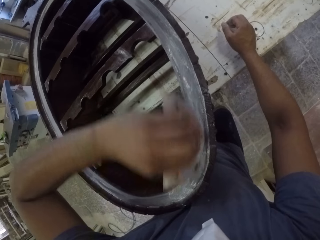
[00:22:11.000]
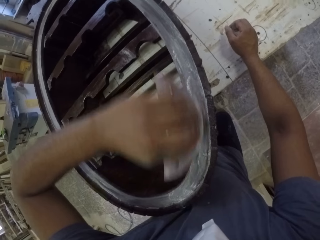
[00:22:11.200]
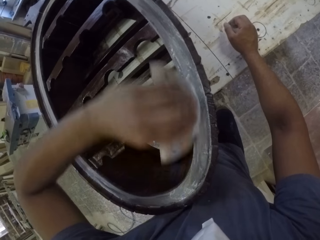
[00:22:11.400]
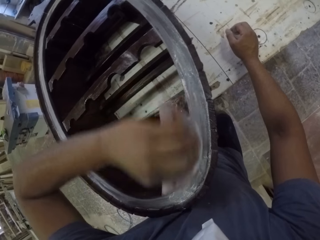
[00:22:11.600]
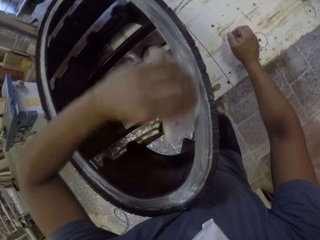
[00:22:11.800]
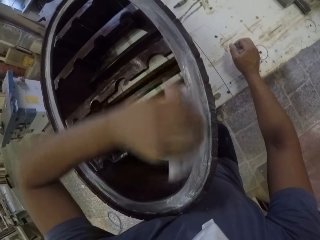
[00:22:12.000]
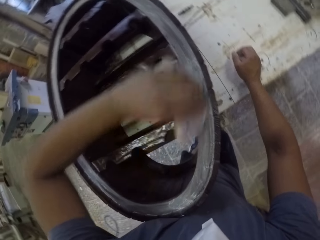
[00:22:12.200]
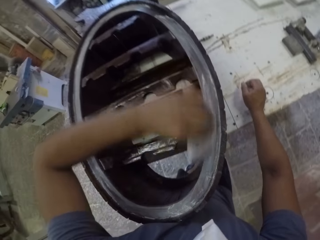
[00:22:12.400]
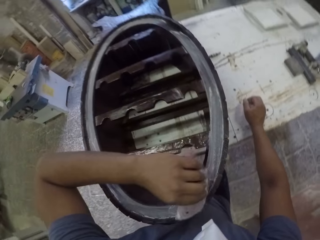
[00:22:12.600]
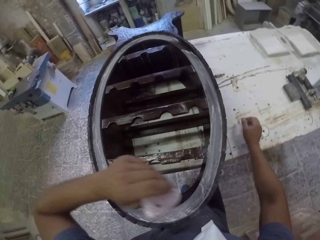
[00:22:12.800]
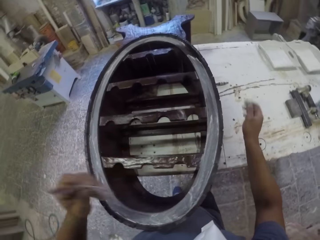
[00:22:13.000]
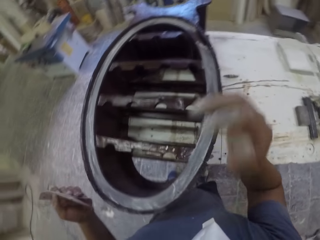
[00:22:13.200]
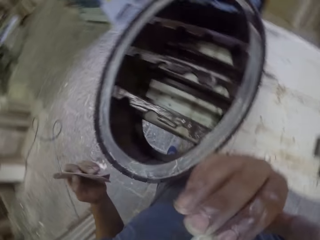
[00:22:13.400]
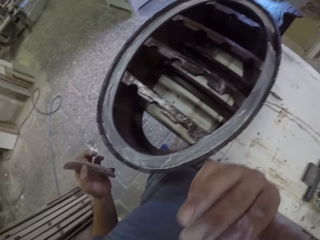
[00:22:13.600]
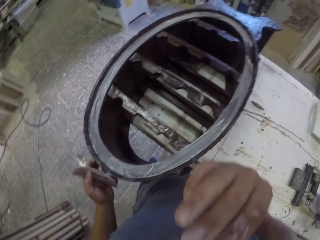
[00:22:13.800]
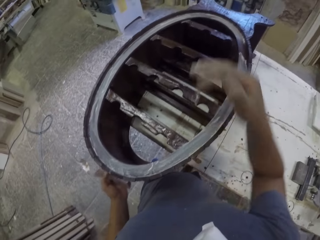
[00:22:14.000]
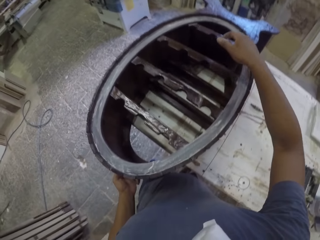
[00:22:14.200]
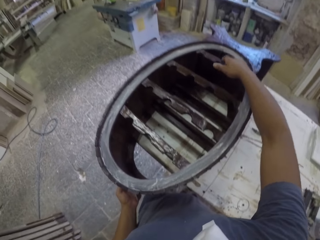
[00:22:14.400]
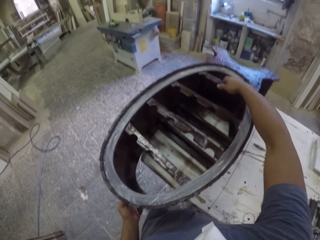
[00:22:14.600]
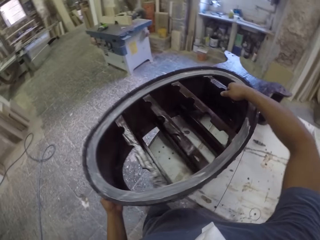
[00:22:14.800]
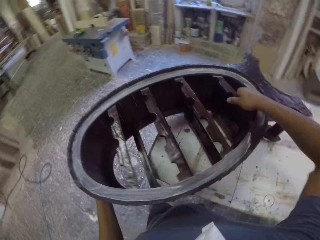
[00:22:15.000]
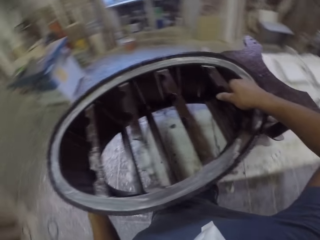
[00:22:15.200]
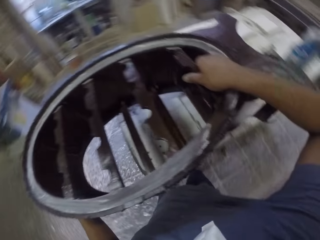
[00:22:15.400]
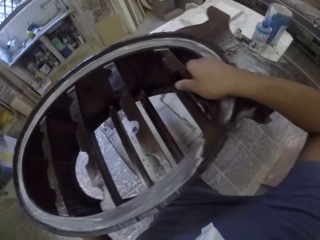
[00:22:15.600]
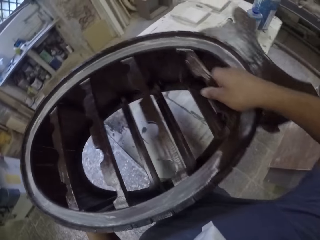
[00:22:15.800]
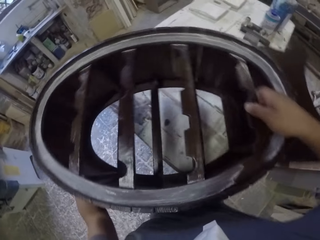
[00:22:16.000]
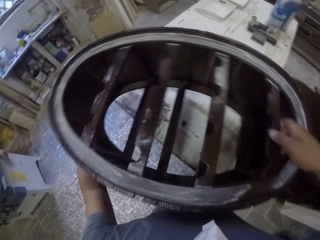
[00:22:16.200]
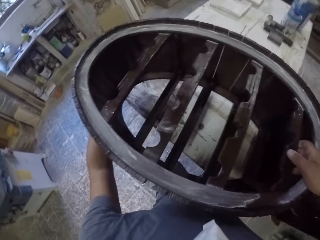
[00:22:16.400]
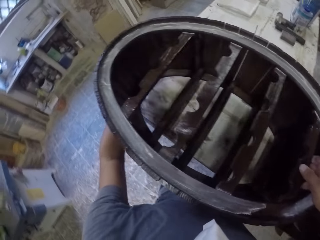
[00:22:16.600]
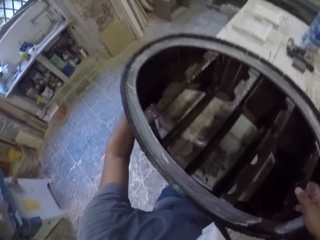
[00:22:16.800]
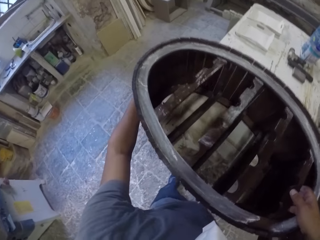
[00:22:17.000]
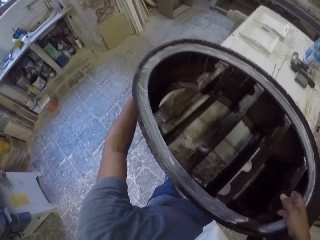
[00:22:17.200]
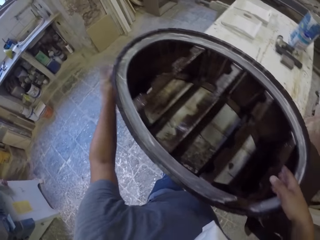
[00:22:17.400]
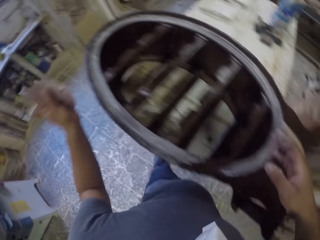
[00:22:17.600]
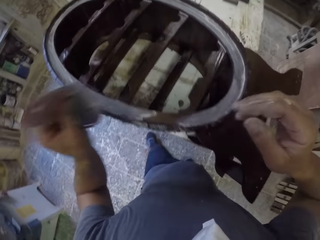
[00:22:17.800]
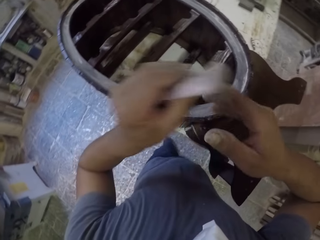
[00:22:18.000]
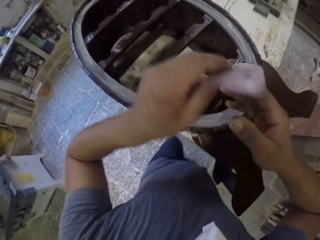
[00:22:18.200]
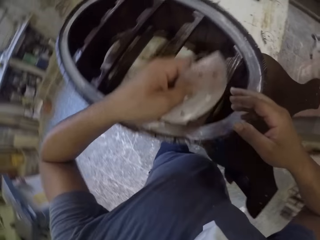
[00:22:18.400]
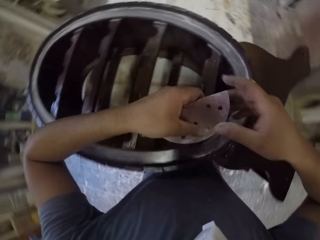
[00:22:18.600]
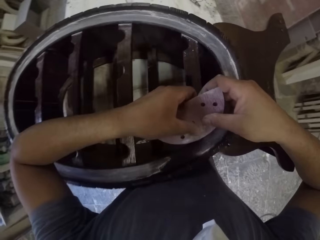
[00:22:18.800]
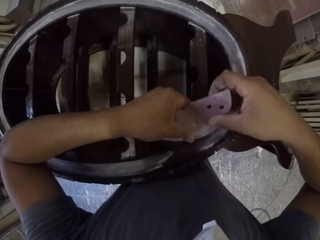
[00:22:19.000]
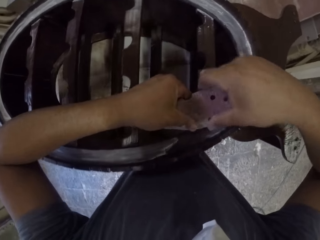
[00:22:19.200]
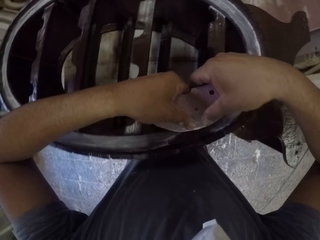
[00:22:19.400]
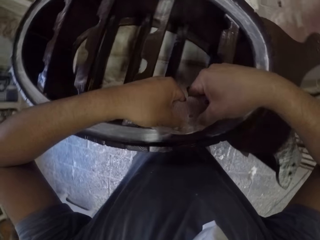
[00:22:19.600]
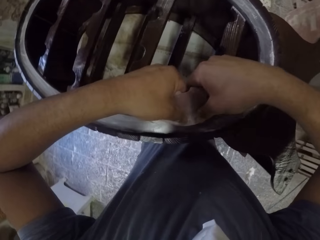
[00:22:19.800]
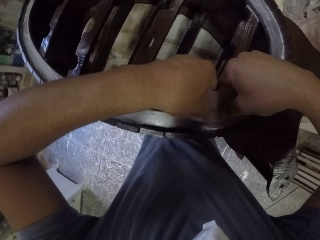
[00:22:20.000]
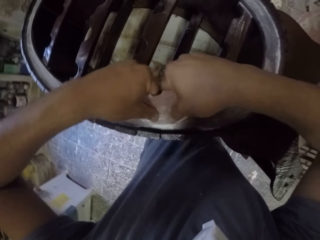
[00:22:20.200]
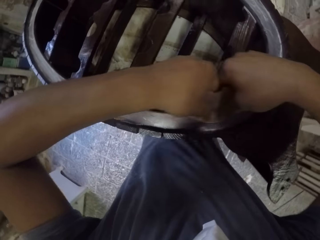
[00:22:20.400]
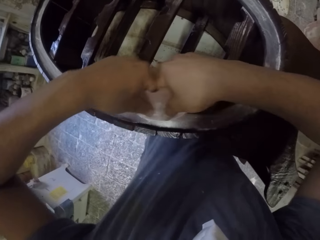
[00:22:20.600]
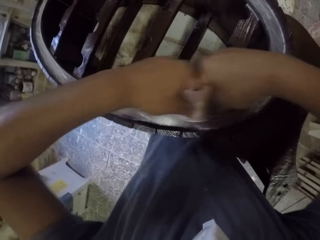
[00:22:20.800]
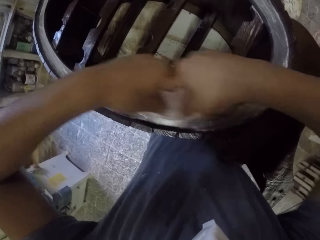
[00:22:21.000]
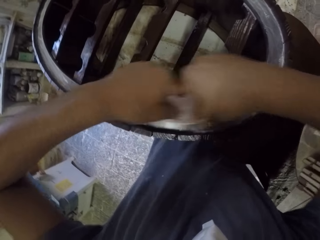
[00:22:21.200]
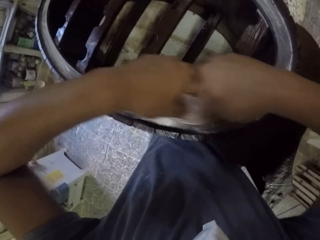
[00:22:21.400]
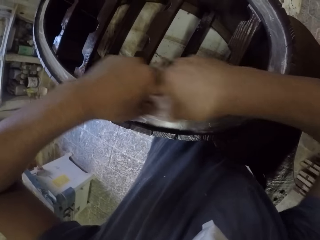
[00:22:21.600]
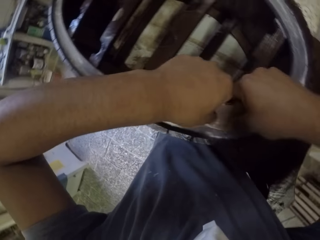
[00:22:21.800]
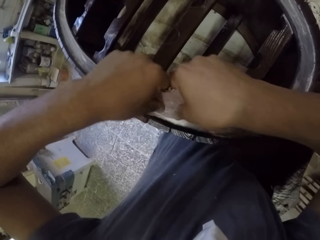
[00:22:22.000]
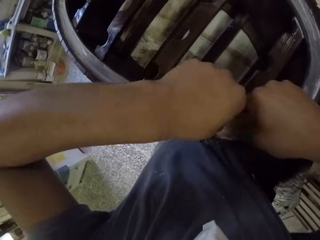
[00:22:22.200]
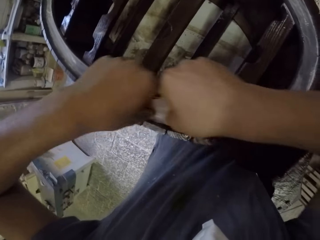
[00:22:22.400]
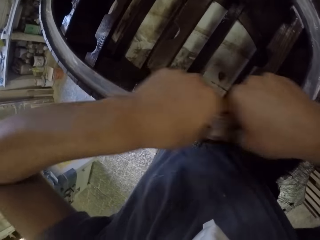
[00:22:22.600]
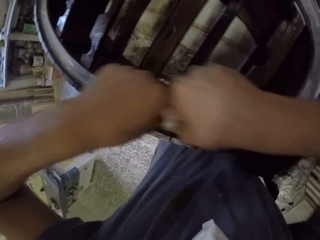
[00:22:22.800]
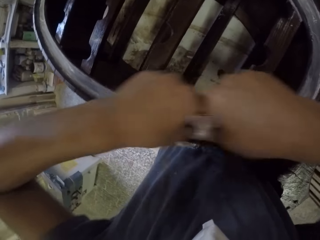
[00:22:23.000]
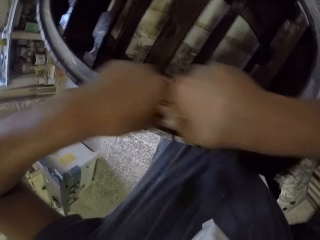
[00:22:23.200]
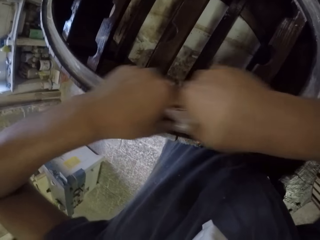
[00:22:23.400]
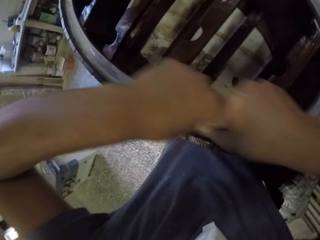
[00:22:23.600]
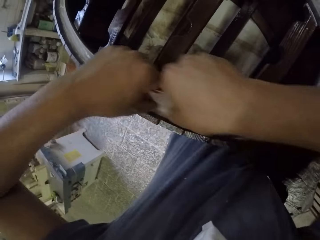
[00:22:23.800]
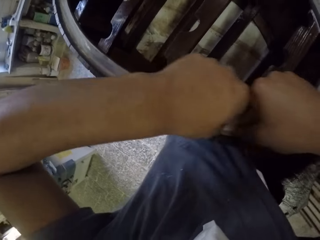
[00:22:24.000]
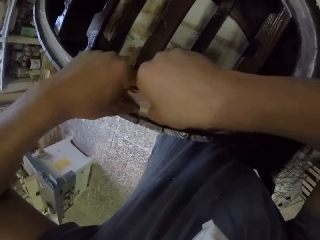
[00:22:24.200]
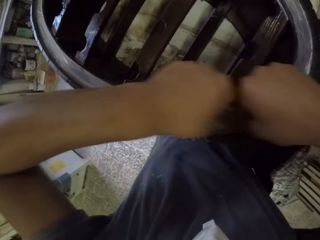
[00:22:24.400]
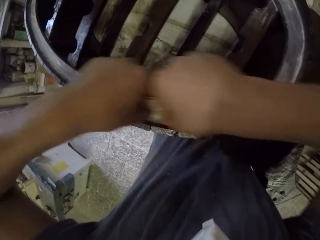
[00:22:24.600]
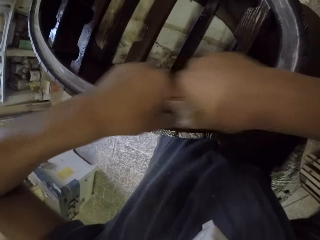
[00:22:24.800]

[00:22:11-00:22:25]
The camera wearer pauses and holds the sandpaper. He adjusts the face mask with his right hand. He holds the sandpaper again. He turns the wooden rack on the table. He holds the sandpaper with both hands. He smooths the wooden rack with the sandpaper.

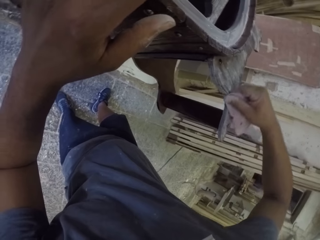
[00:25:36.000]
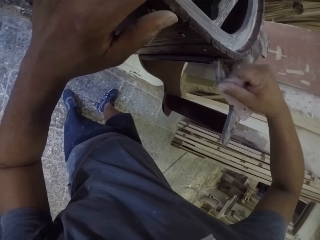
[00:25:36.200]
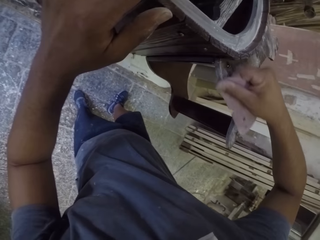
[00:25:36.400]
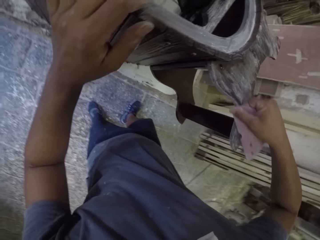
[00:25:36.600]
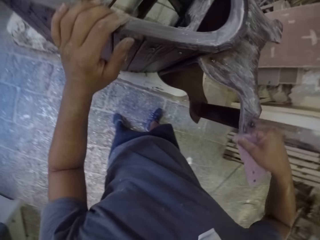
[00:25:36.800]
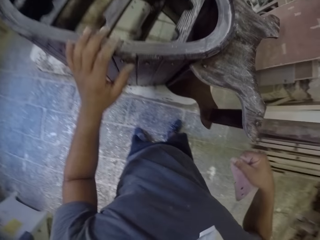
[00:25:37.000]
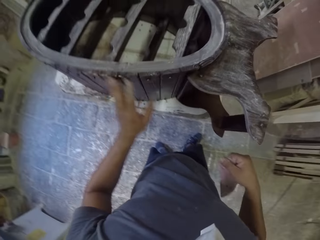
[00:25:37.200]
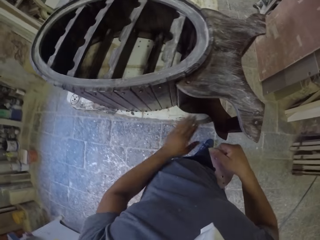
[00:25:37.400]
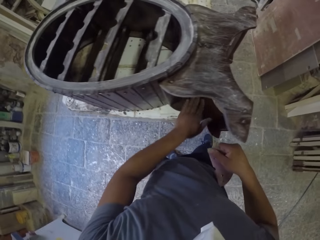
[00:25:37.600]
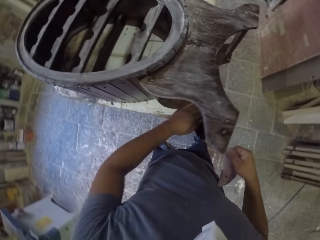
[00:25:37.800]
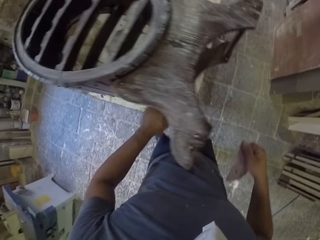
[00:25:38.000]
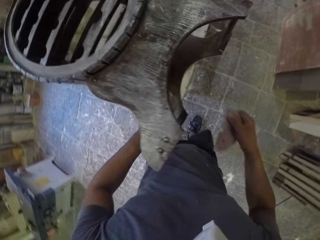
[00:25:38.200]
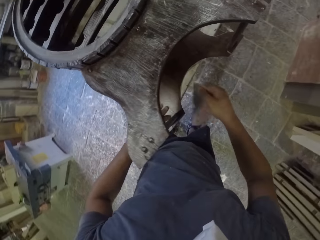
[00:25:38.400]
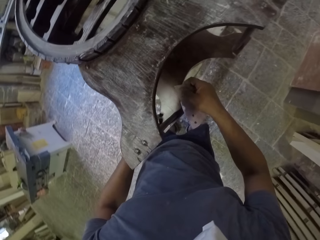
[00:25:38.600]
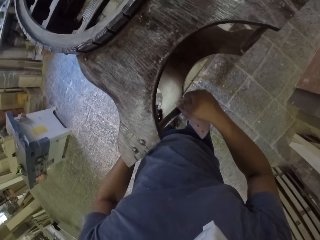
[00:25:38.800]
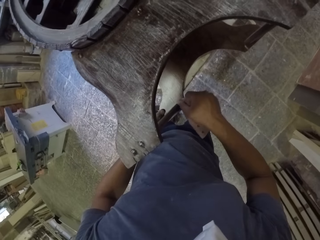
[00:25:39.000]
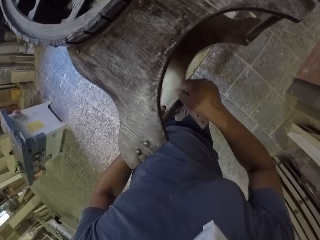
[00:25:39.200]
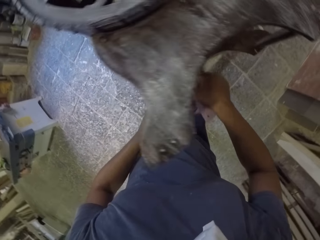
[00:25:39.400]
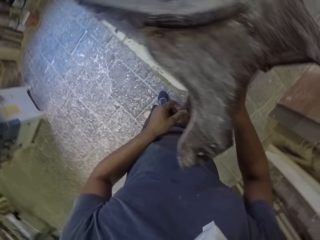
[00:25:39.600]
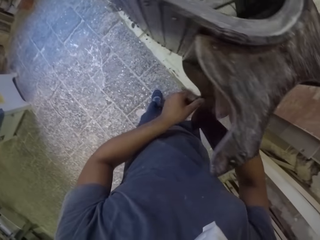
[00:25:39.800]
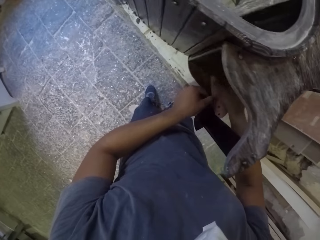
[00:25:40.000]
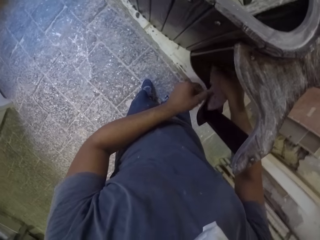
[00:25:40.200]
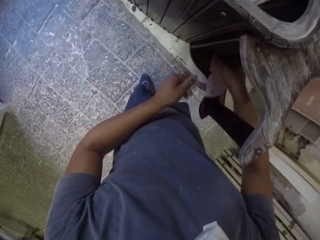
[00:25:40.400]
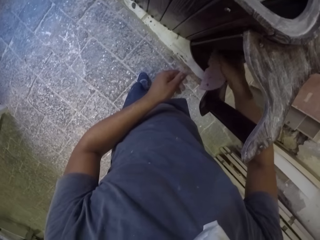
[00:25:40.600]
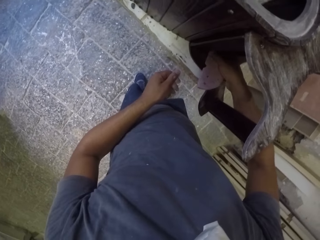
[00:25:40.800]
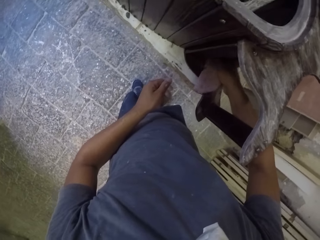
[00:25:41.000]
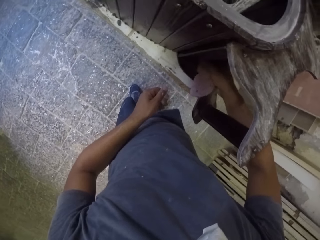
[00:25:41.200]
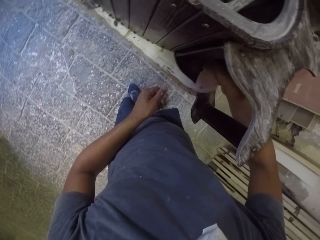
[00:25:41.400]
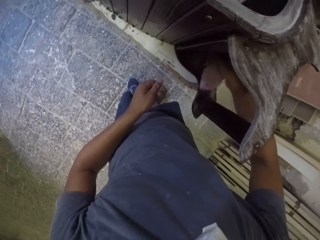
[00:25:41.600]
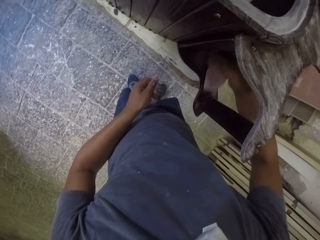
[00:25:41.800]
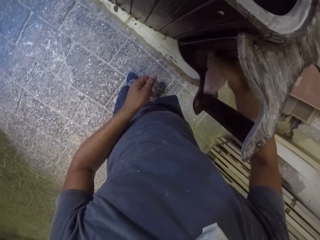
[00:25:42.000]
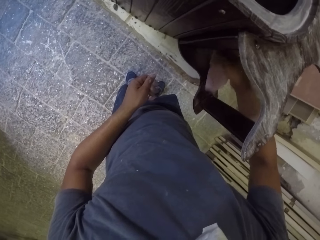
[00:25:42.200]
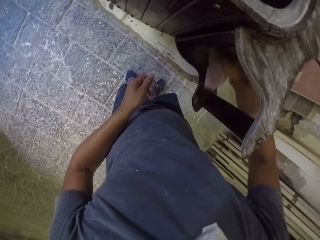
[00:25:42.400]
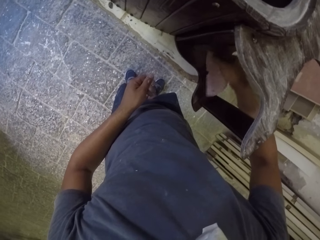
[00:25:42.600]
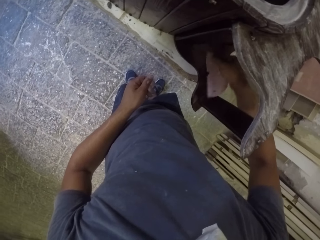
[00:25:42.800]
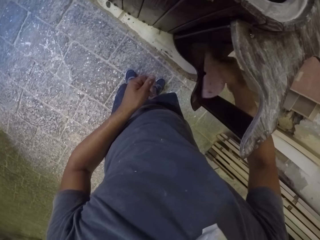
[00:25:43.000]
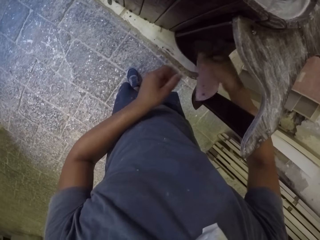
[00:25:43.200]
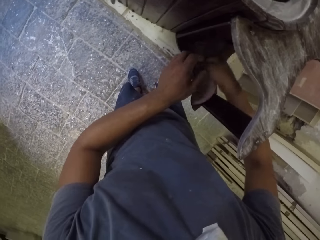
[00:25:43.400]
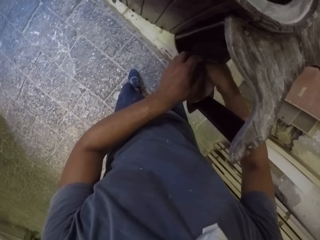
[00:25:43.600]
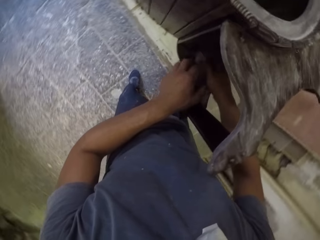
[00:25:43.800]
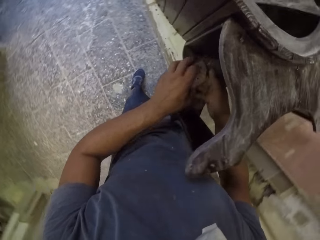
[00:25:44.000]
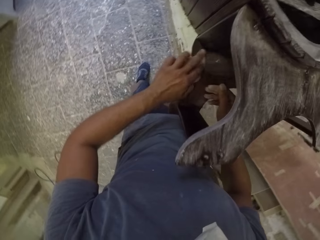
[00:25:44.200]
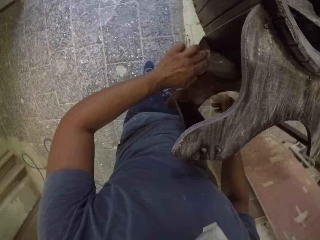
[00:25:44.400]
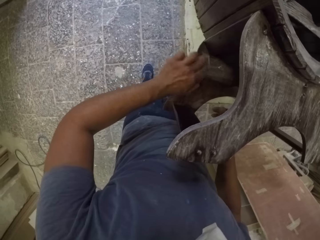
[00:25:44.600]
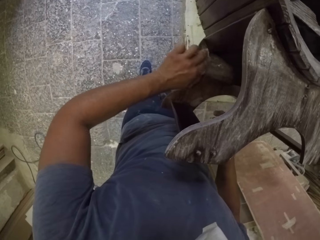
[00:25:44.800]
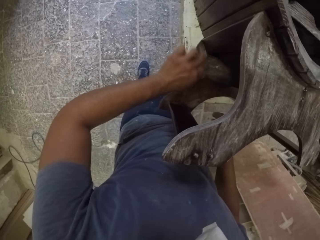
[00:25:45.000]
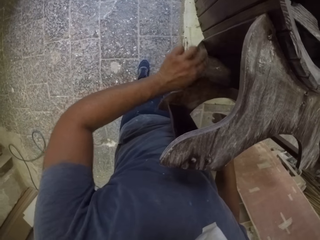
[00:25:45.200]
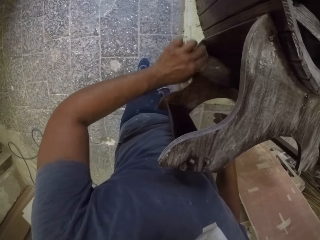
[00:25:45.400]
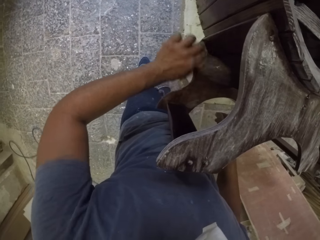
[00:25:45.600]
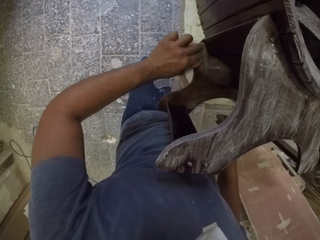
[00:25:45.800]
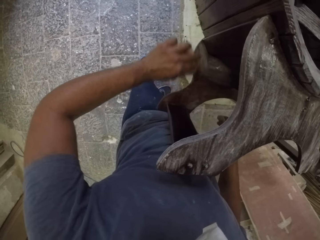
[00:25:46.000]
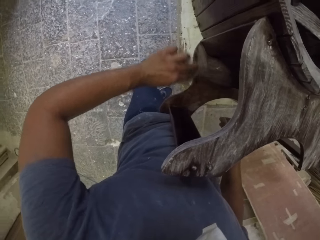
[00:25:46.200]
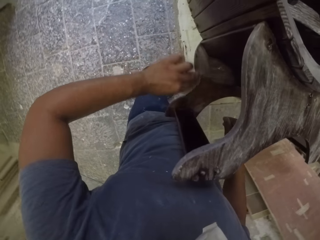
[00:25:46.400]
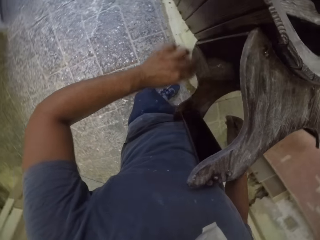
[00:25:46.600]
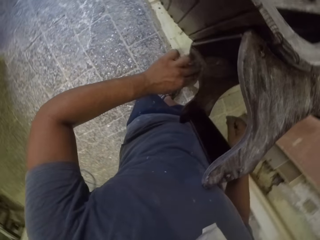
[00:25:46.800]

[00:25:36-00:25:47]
The camera wearer pauses. He holds sandpaper. He wipes the wooden rack with his left hand. He smooths the wooden rack with the sandpaper. He holds the sandpaper with his left hand. He smooths the wooden rack with the sandpaper.
